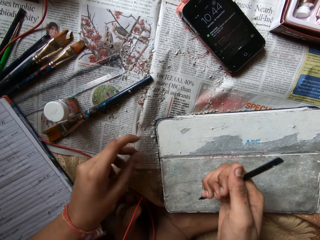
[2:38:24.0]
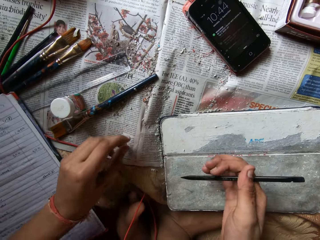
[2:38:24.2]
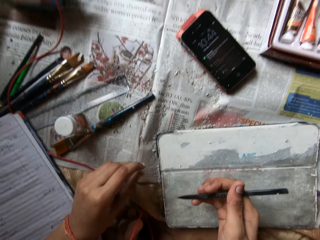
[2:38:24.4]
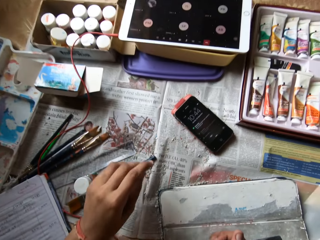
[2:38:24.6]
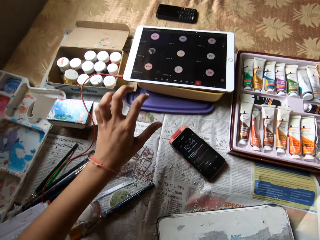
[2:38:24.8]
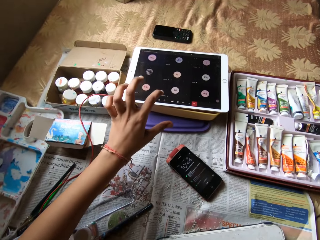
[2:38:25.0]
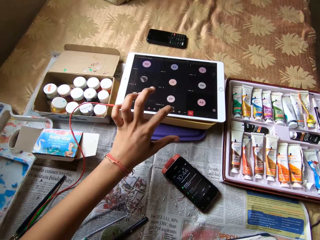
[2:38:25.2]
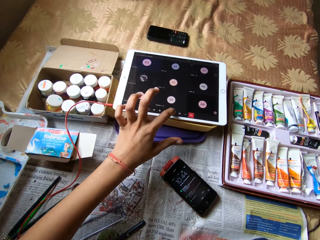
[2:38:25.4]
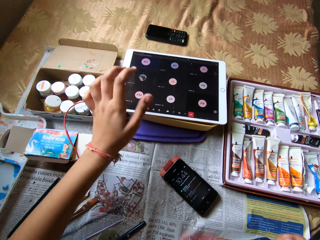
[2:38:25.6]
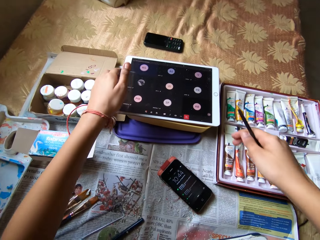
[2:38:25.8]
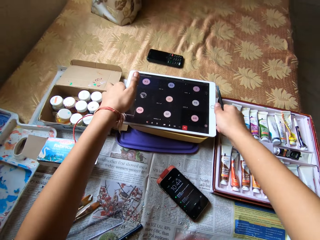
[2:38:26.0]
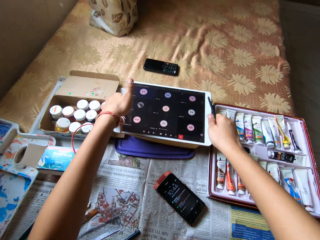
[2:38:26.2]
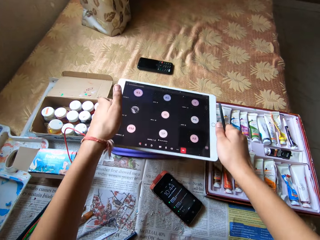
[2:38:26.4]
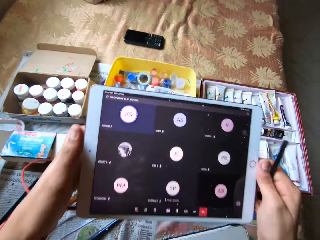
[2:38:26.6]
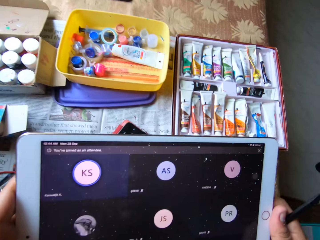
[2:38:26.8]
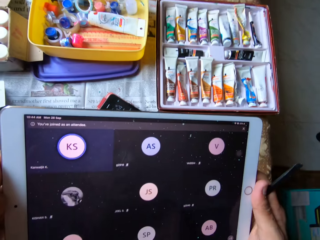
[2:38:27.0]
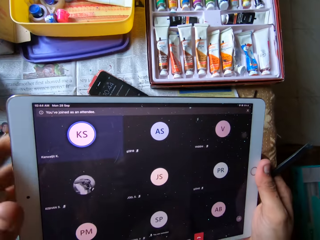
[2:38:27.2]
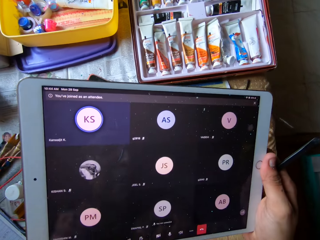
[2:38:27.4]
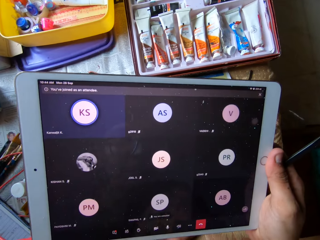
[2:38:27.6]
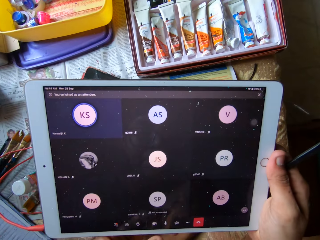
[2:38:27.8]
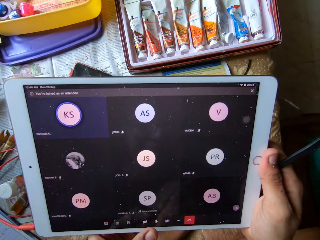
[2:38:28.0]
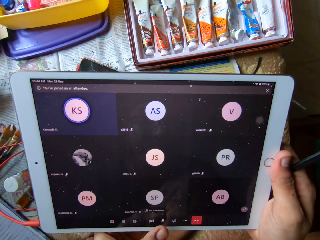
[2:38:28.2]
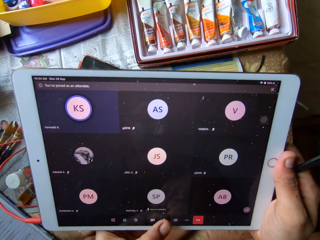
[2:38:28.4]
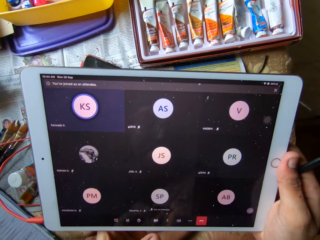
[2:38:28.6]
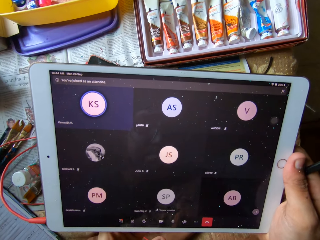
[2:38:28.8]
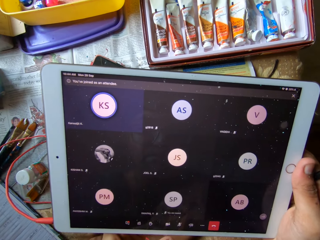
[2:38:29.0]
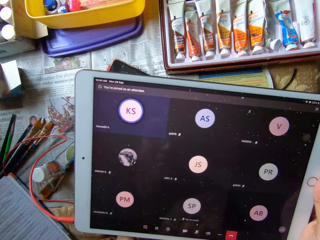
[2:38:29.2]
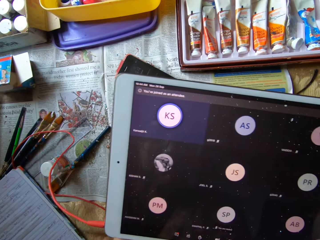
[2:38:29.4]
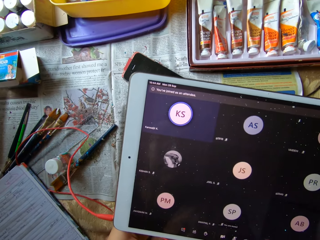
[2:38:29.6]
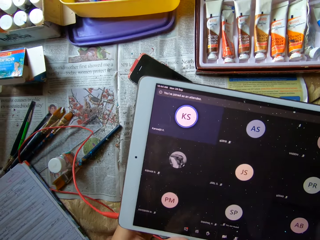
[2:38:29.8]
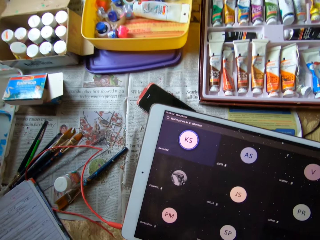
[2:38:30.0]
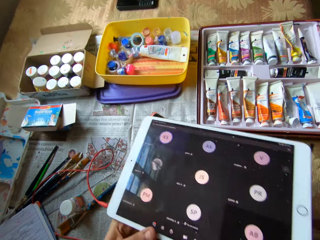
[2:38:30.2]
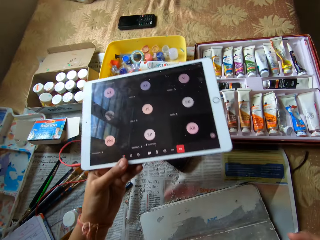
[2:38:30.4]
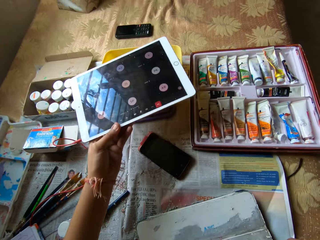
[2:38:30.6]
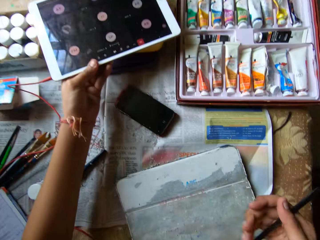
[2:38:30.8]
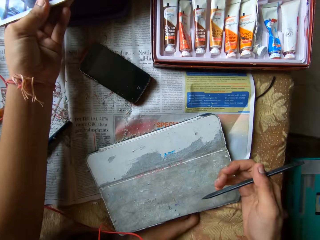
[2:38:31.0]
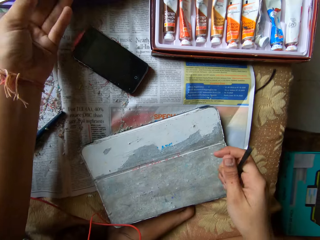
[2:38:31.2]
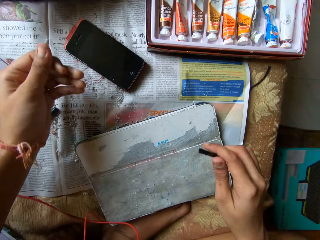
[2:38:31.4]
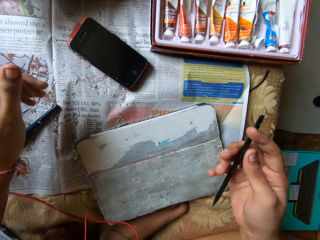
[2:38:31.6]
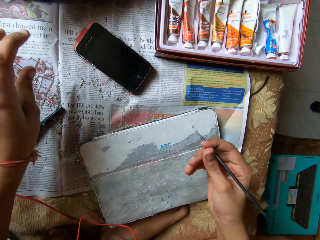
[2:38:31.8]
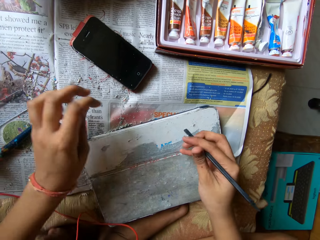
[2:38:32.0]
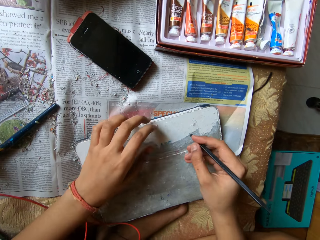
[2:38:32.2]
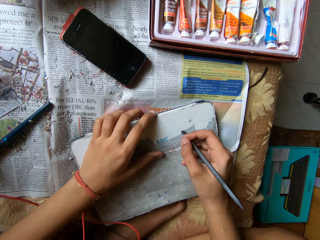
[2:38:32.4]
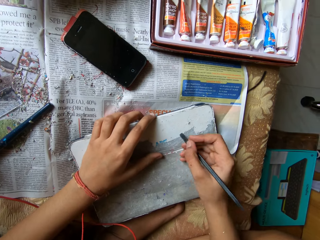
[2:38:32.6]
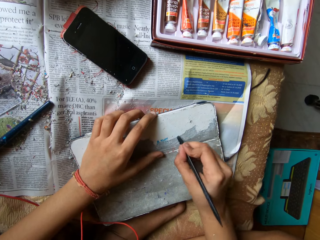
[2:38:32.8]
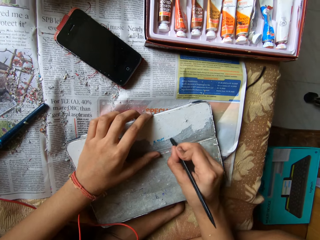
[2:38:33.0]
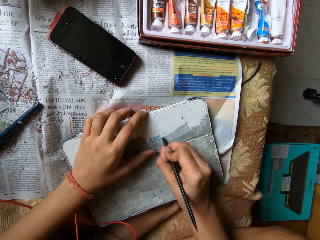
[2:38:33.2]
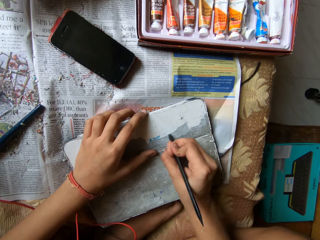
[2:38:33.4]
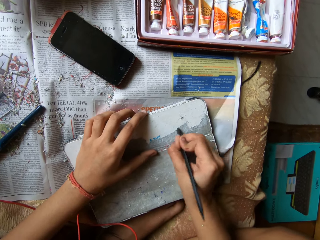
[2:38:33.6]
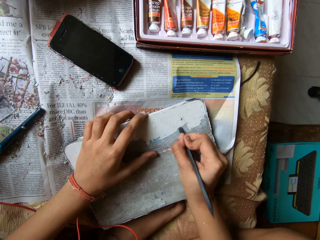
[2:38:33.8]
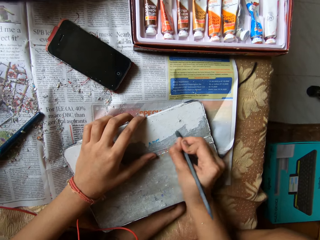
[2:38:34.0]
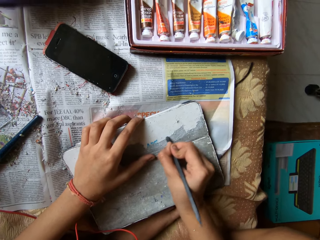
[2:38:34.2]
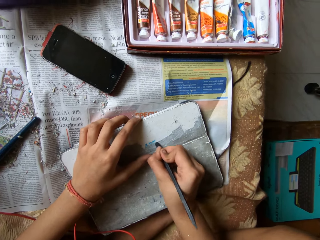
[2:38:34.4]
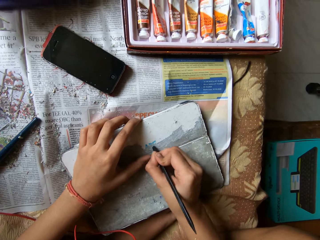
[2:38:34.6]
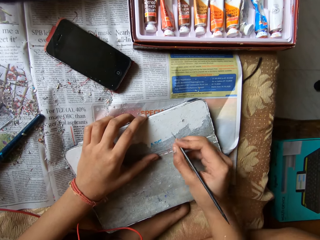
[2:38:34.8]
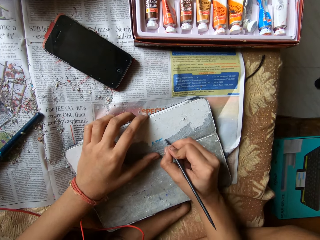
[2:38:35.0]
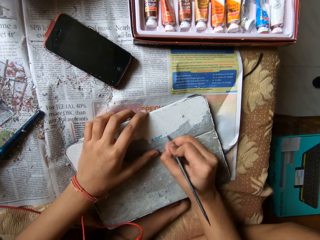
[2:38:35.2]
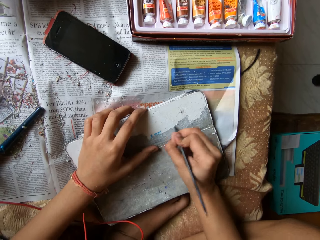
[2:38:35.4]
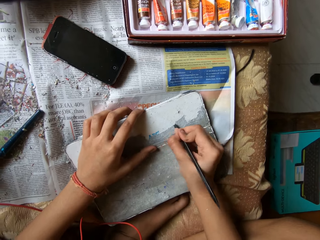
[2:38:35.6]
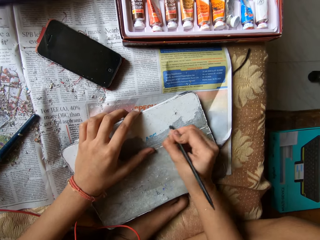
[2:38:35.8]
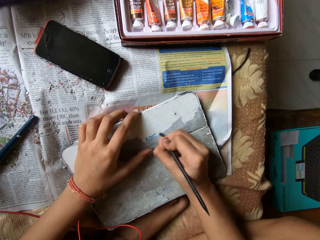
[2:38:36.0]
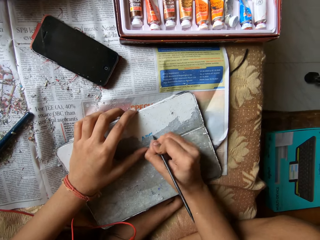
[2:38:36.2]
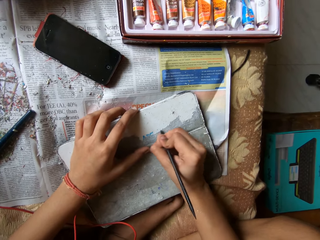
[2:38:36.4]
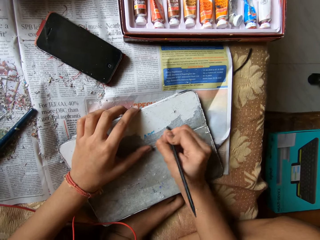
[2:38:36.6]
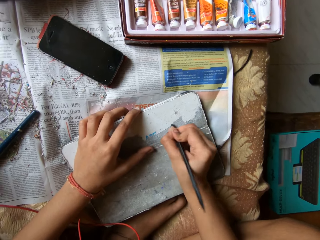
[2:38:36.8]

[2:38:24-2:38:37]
The camera wearer taps a phone tab or tablet on the bed with her left hand. She picks up the phone tab from the bed with both hands. She operates the tablet. She drops the phone tab on the bed with her left hand. She holds the phone tab pouch or board on the bed with her left hand and scrapes the phone tab pouch with the scraper pen in her right hand.

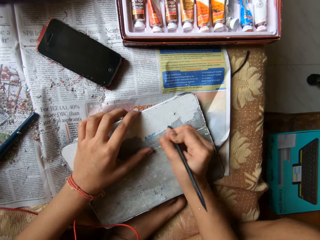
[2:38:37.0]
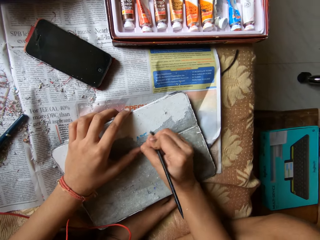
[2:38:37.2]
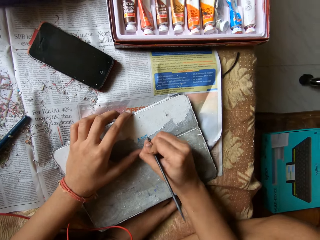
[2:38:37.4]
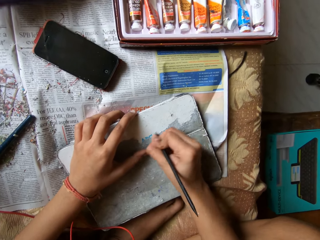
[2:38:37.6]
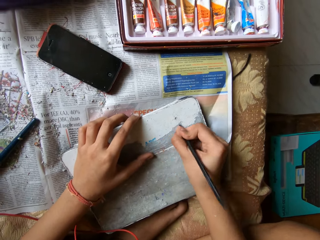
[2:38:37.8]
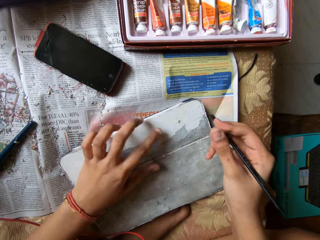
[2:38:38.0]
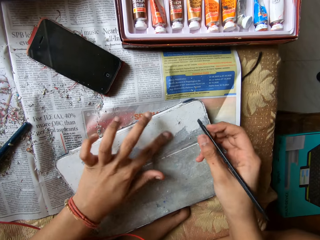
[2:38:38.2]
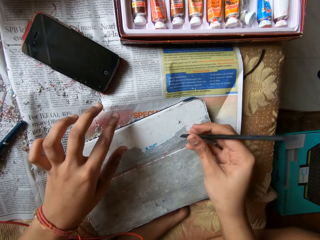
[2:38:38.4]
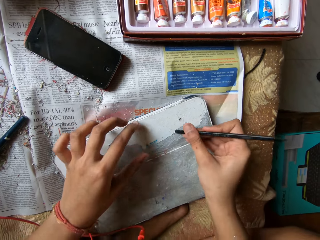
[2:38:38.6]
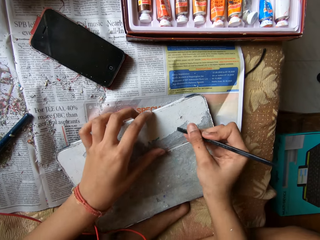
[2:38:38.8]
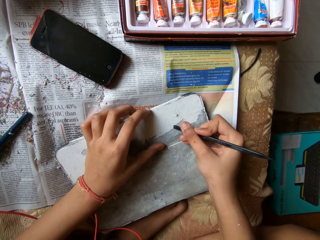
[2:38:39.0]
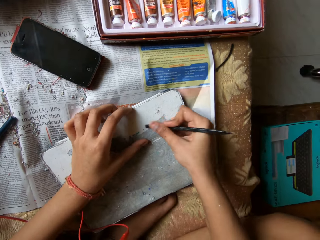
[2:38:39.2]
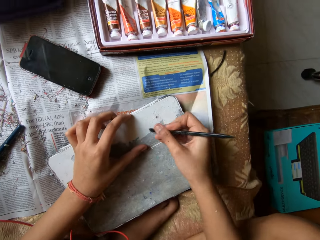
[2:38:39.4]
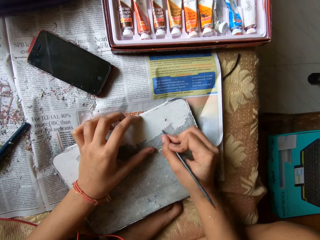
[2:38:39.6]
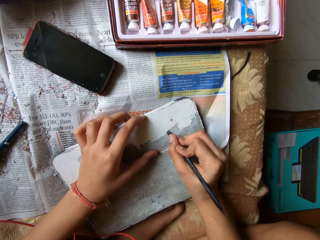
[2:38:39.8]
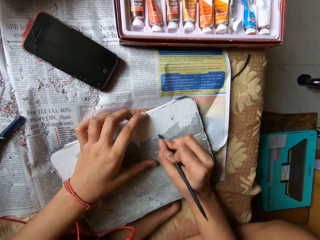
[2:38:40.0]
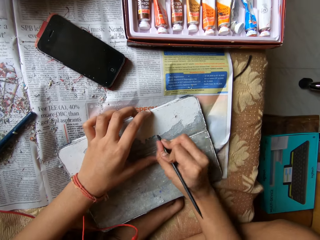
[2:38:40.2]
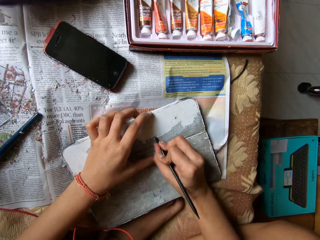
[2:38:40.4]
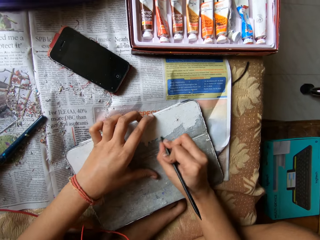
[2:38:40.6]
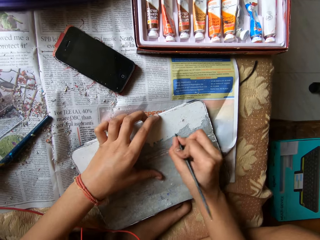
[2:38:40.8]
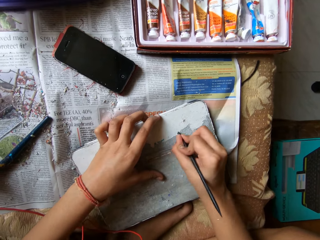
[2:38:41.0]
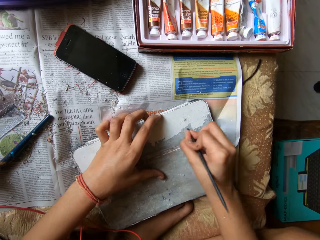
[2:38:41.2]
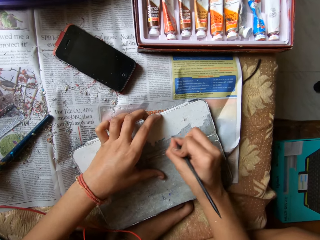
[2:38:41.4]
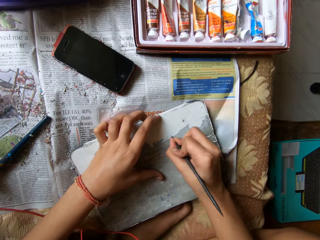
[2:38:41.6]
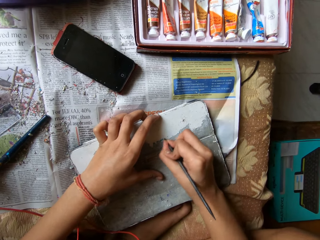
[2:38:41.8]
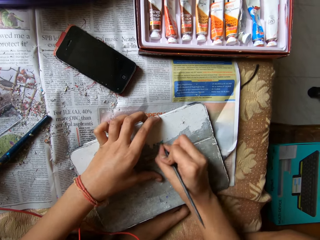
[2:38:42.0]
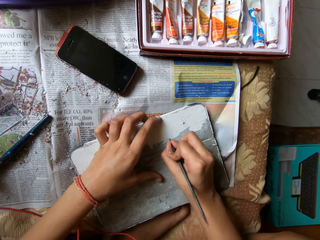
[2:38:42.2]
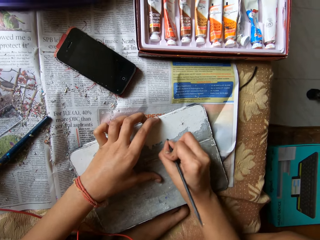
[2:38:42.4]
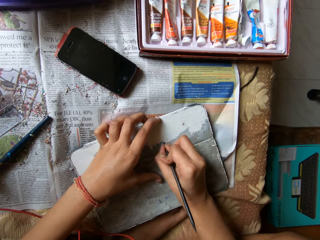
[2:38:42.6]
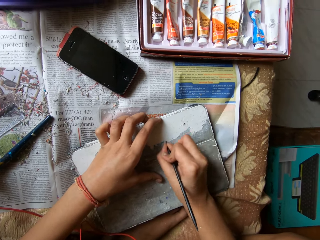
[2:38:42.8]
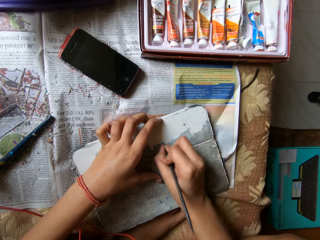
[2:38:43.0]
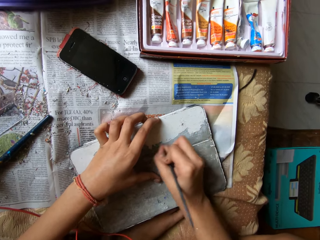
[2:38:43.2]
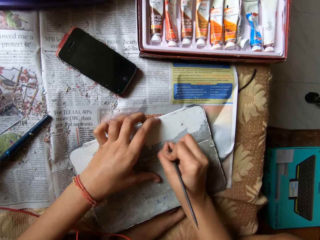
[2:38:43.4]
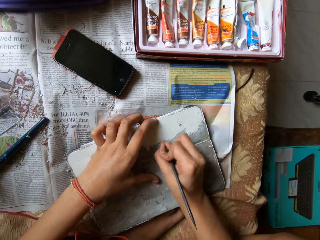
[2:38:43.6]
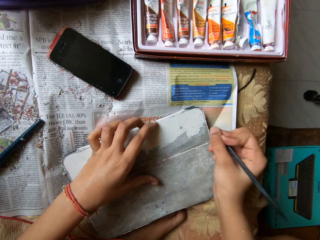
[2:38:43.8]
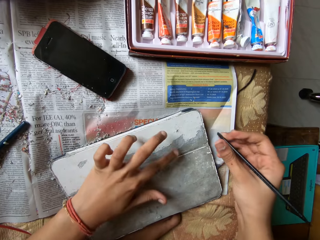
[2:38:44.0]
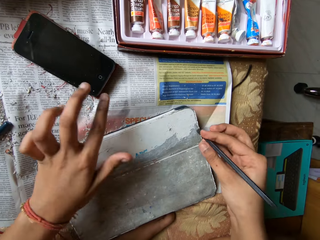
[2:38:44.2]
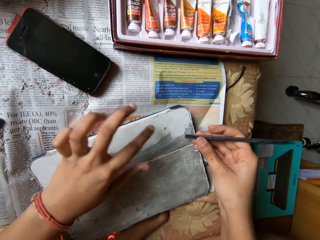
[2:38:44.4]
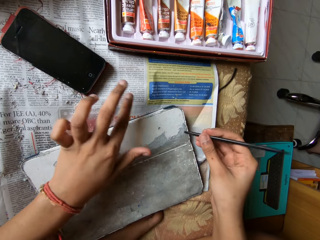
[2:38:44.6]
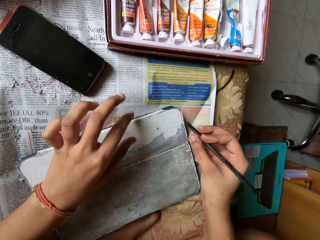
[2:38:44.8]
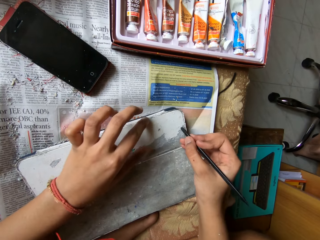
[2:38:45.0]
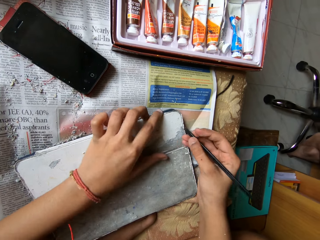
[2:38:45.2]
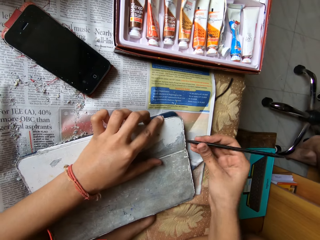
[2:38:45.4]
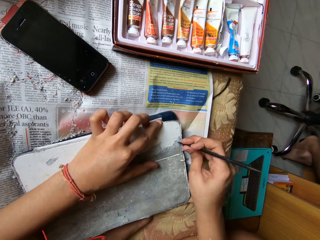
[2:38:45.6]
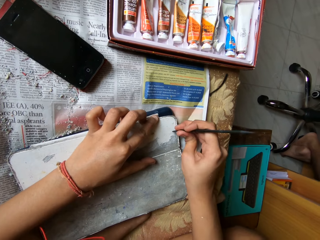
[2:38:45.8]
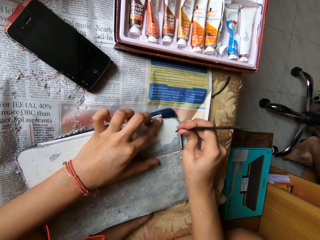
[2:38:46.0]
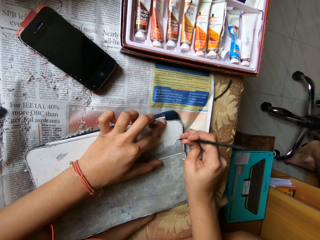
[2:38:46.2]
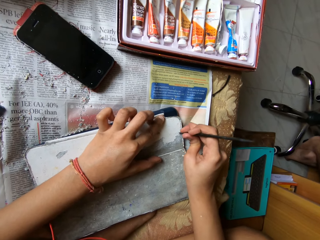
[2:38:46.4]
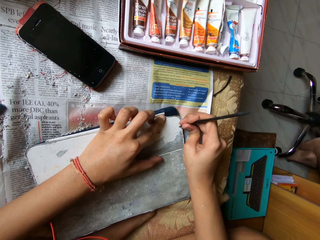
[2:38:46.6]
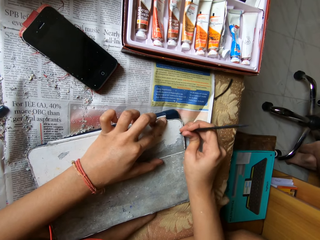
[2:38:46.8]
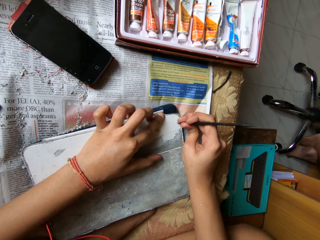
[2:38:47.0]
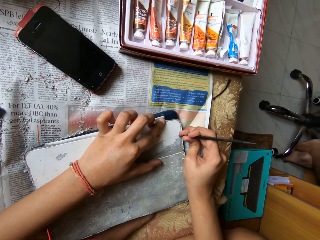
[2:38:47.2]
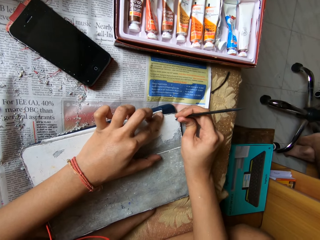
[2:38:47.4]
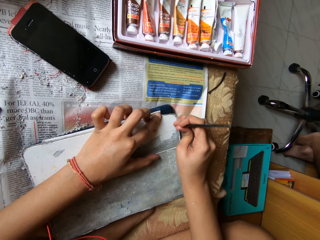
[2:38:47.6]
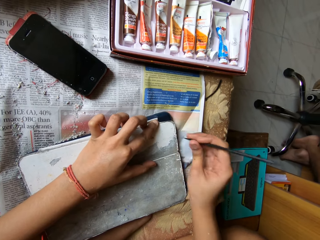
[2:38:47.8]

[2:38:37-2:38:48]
The camera wearer wipes the phone tab pouch or board on the bed with her left hand. She scrapes the phone tab pouch with the scraper pen in her right hand. She wipes the phone tab pouch on the bed with her left hand. She scrapes the phone tab pouch with the scraper pen in her right hand. She holds the board with her left hand.
